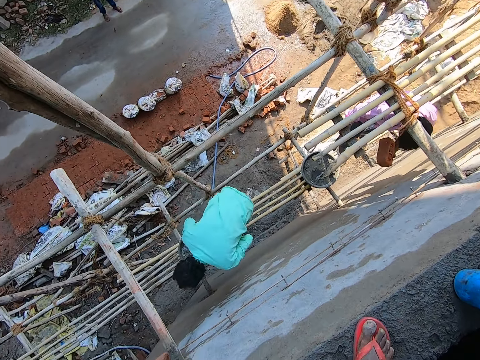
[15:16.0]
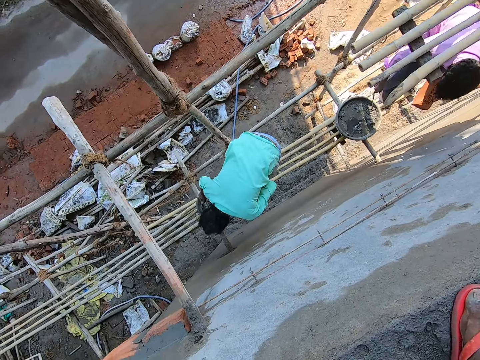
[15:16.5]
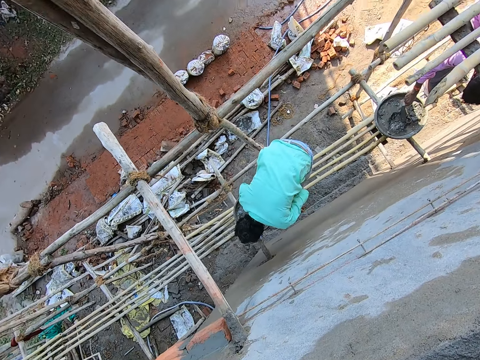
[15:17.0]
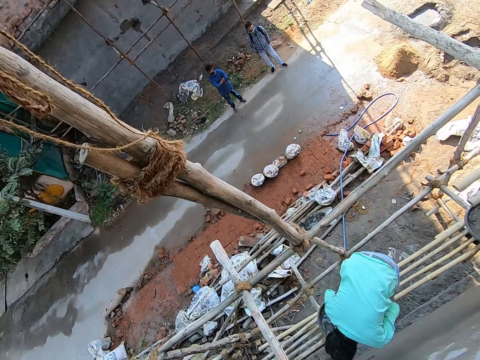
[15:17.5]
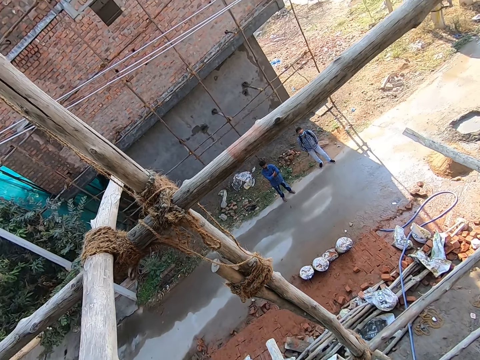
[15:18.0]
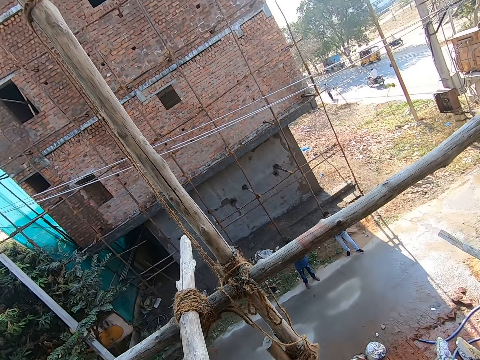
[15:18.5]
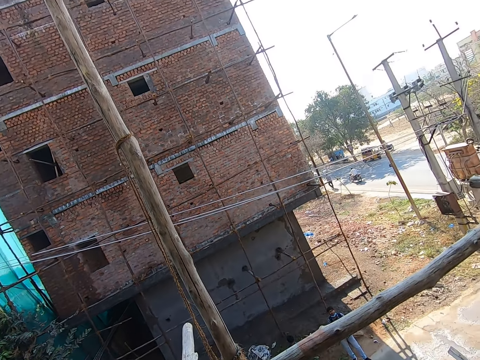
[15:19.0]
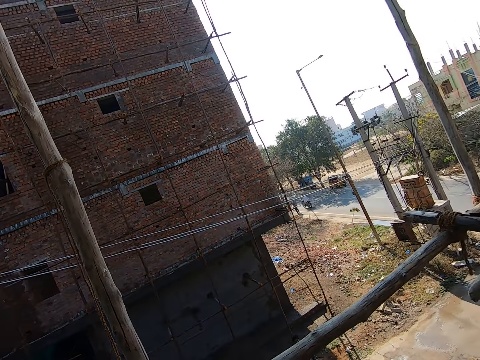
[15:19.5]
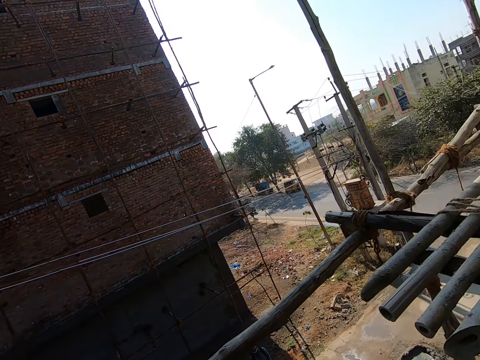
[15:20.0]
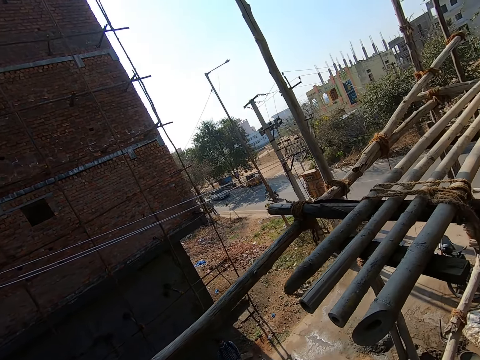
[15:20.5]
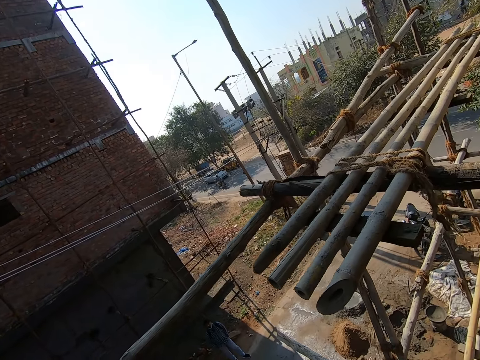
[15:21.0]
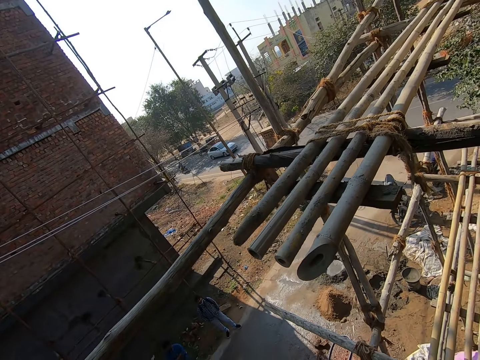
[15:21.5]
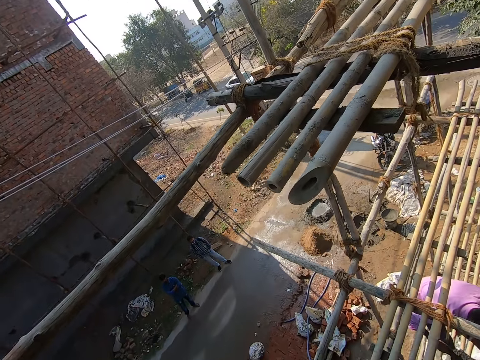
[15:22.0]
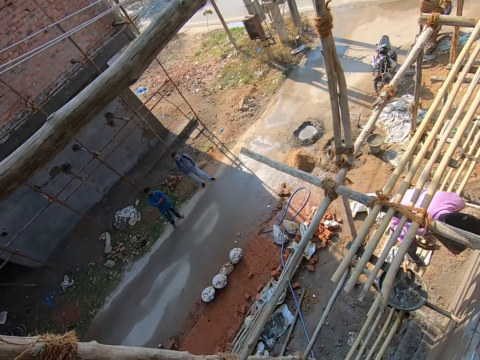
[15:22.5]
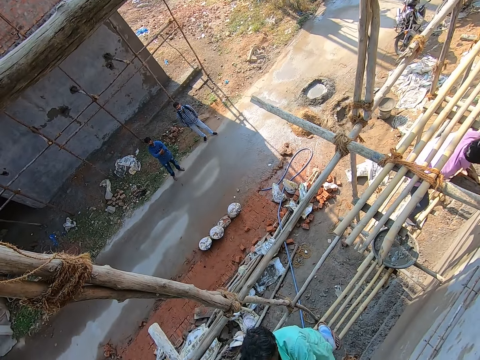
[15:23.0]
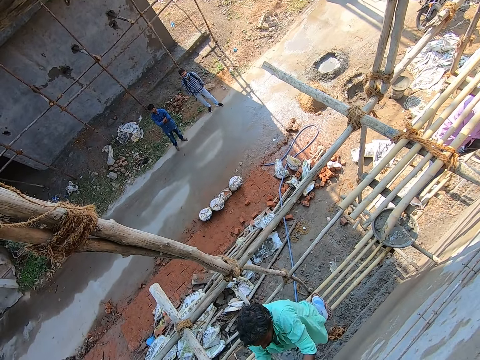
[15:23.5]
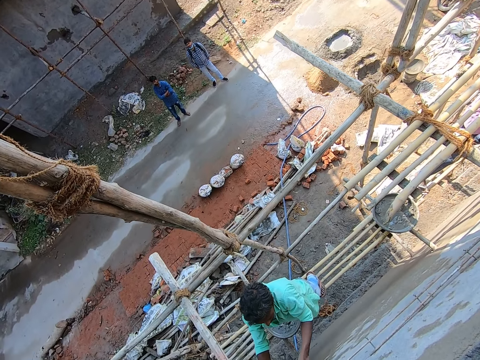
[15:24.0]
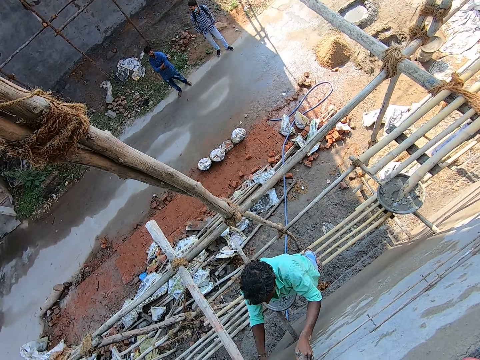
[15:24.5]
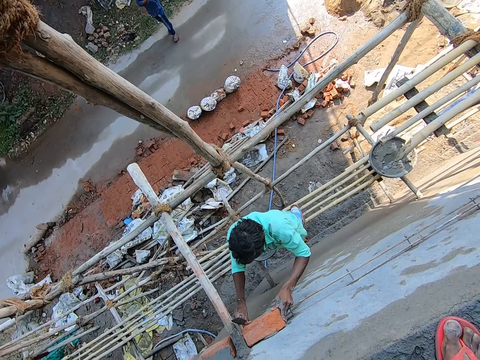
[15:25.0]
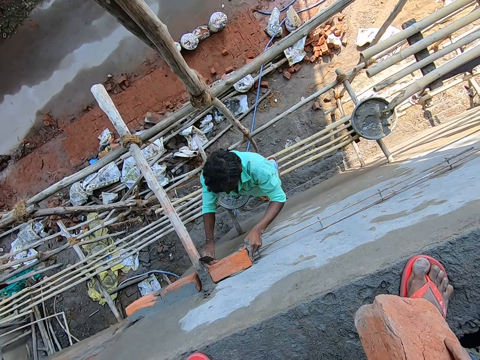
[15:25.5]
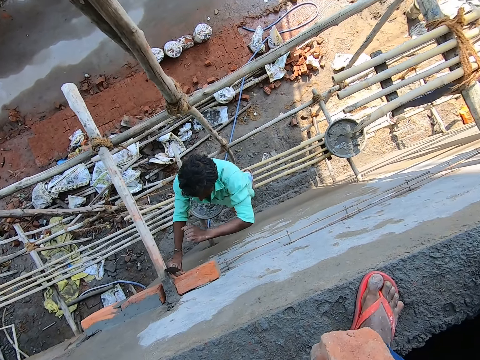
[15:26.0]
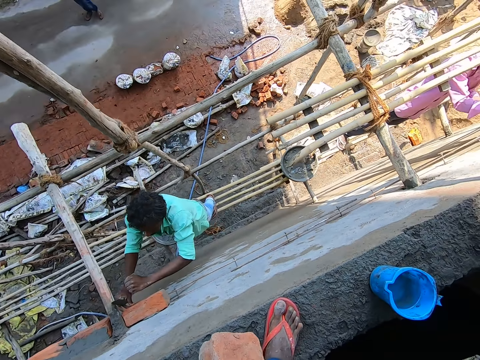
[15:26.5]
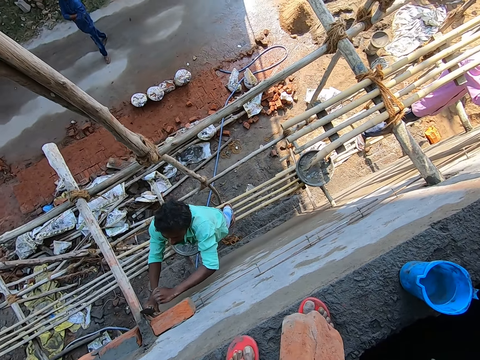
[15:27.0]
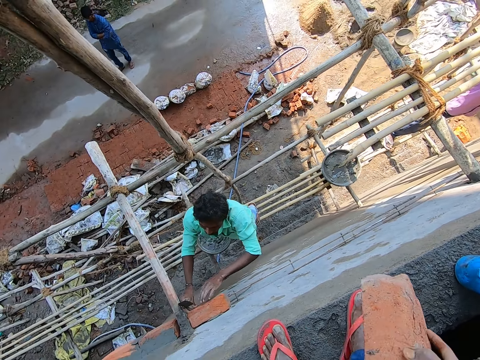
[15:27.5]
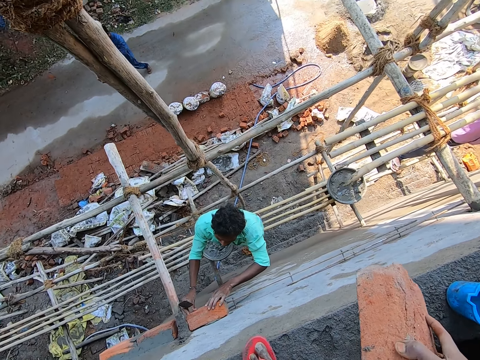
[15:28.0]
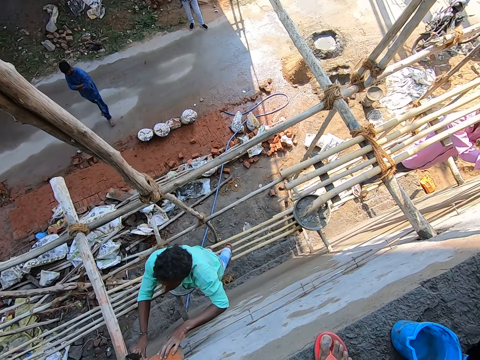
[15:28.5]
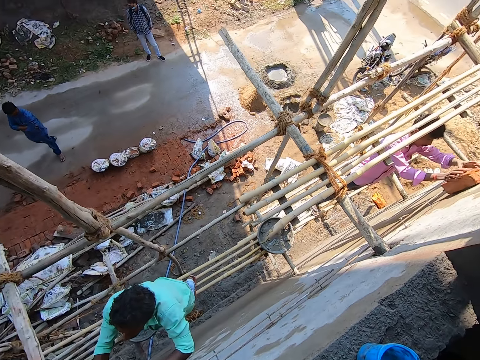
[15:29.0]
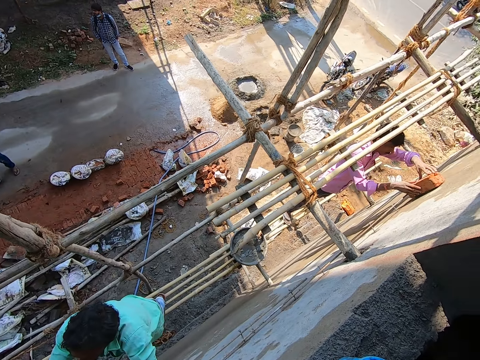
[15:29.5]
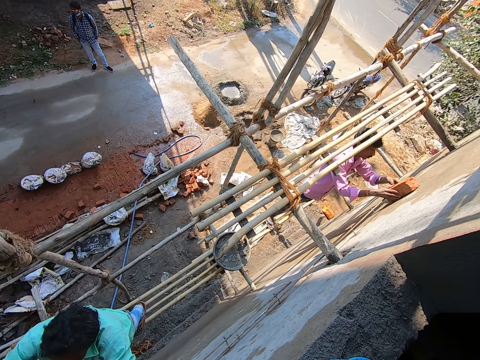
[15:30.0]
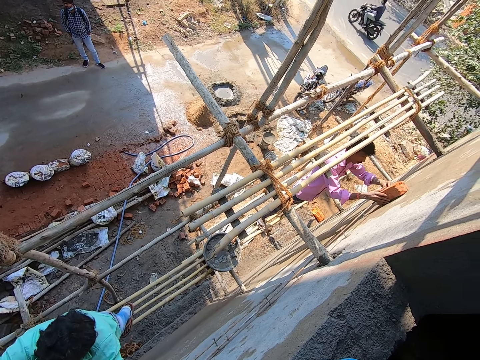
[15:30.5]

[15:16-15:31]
A man scoops concrete using a trowel. Another man scoops the concrete using a trowel. The camera wearer stares at the road. The other man sticks the brick on the wall. The first man sticks the brick on the wall. The camera wearer holds a brick with his right hand.

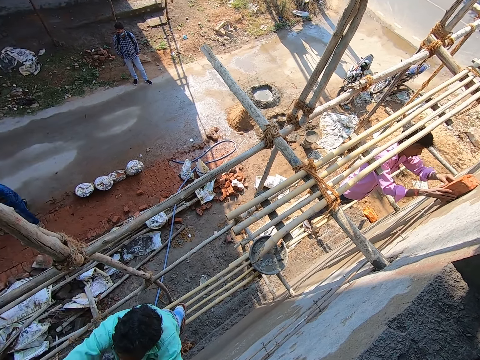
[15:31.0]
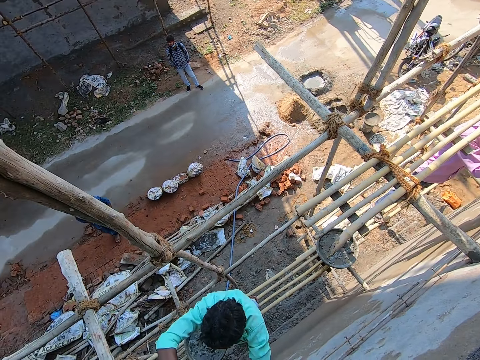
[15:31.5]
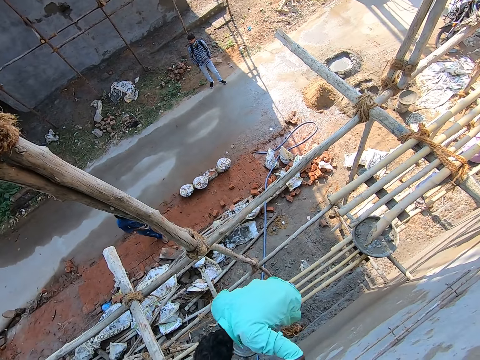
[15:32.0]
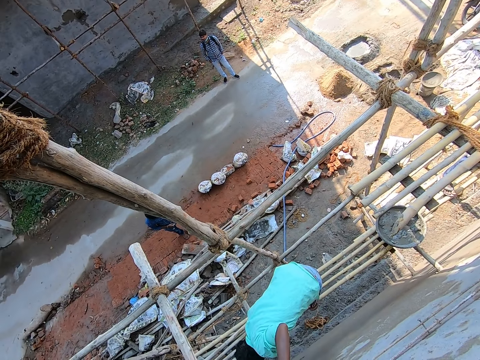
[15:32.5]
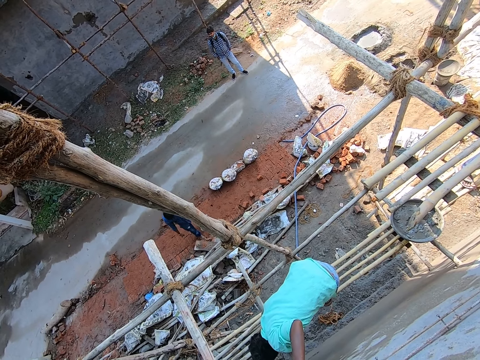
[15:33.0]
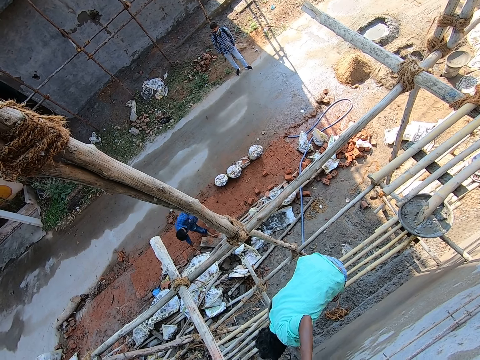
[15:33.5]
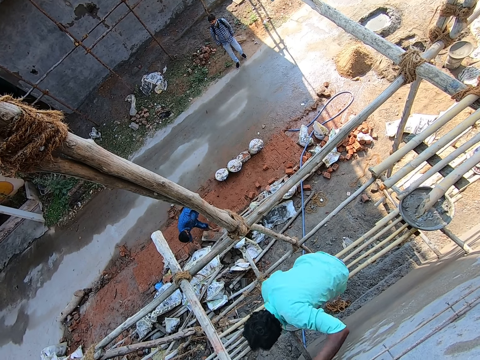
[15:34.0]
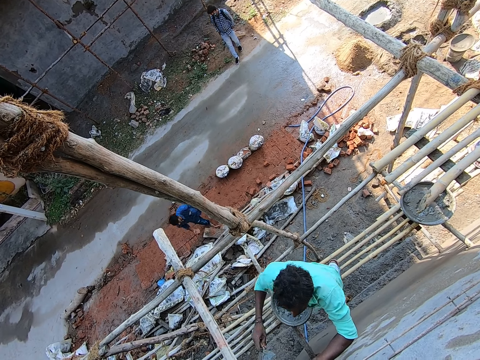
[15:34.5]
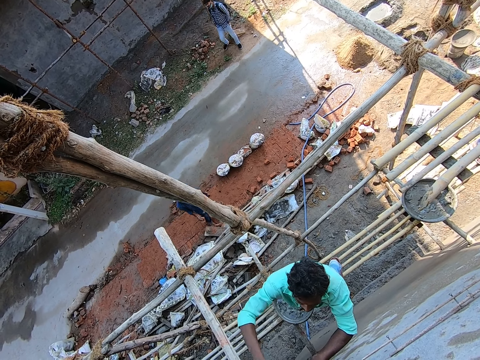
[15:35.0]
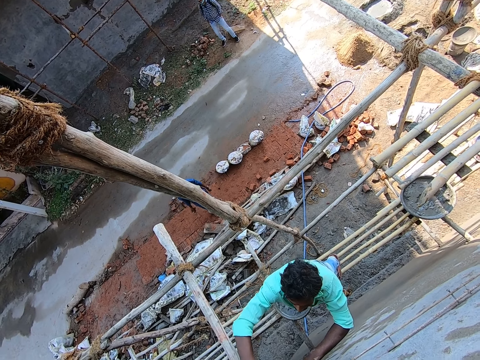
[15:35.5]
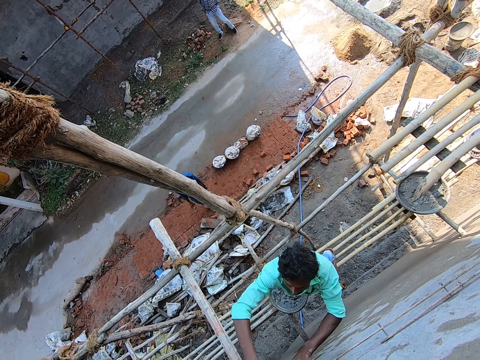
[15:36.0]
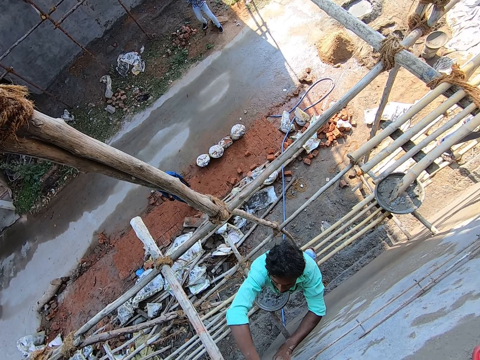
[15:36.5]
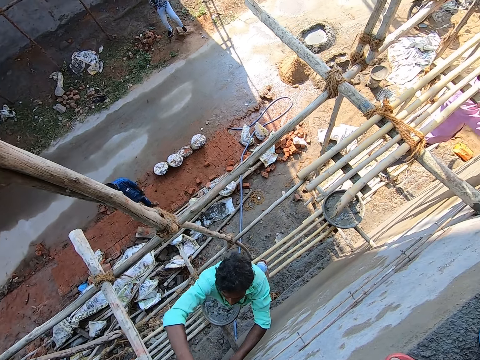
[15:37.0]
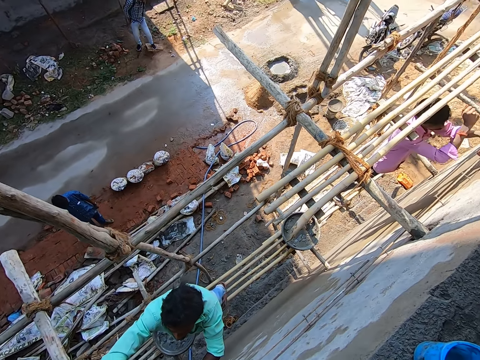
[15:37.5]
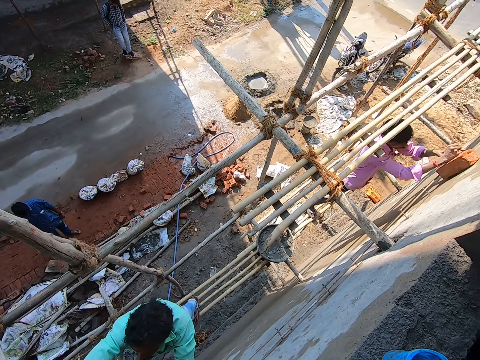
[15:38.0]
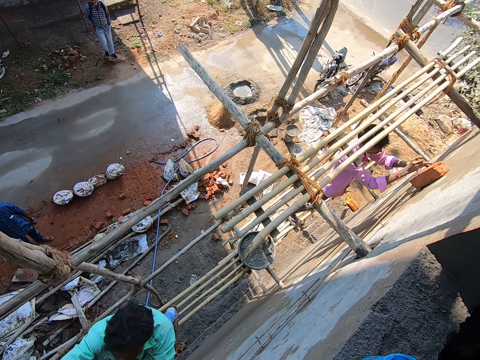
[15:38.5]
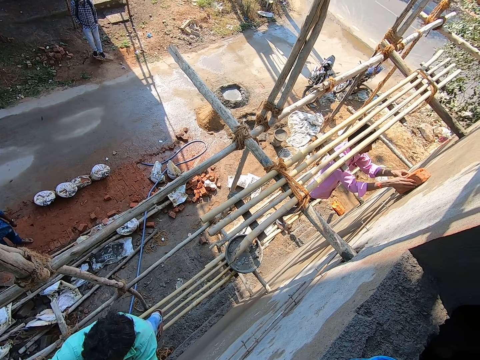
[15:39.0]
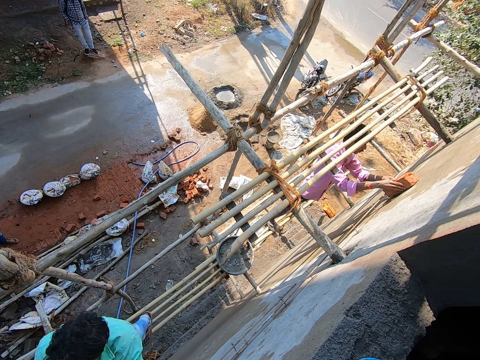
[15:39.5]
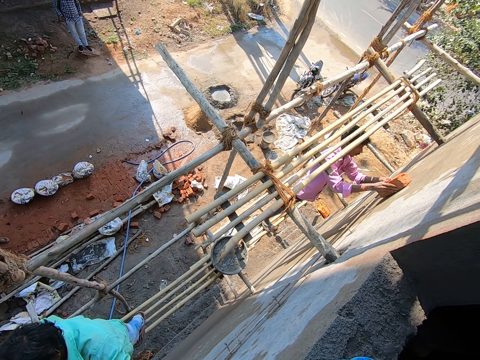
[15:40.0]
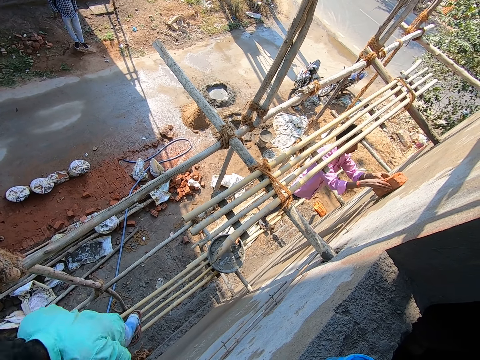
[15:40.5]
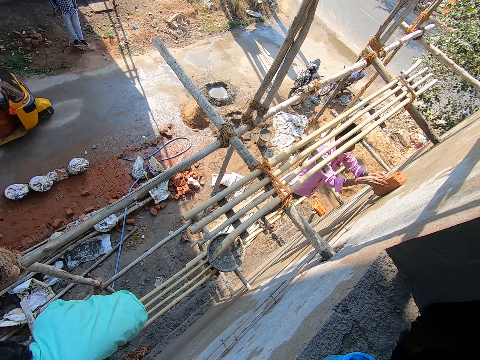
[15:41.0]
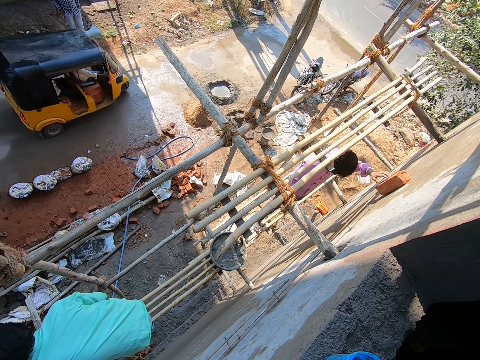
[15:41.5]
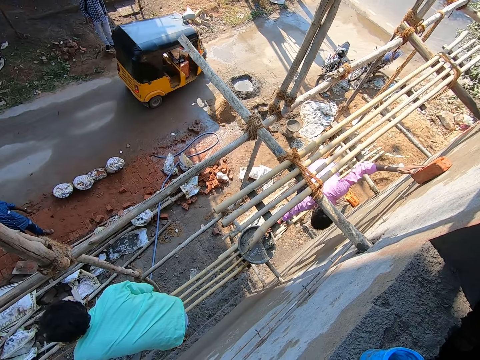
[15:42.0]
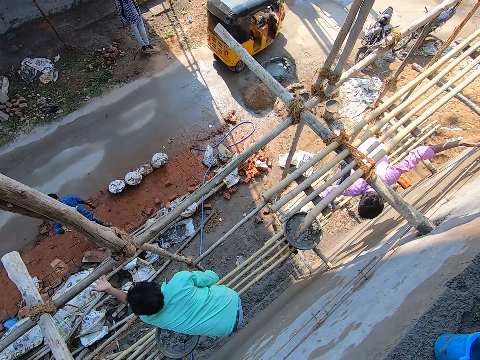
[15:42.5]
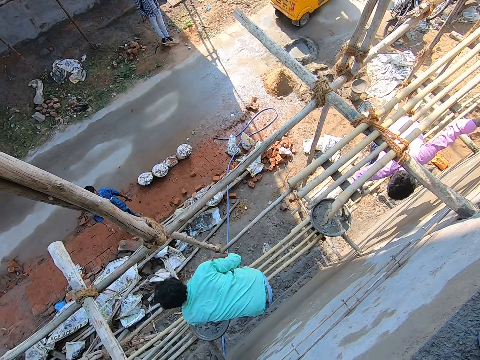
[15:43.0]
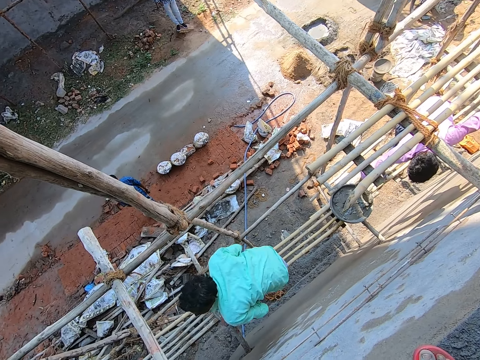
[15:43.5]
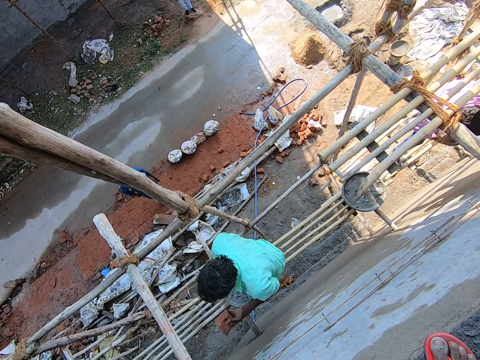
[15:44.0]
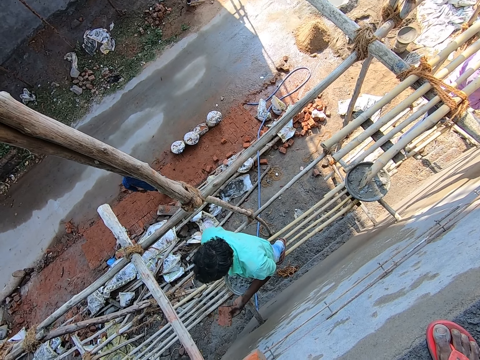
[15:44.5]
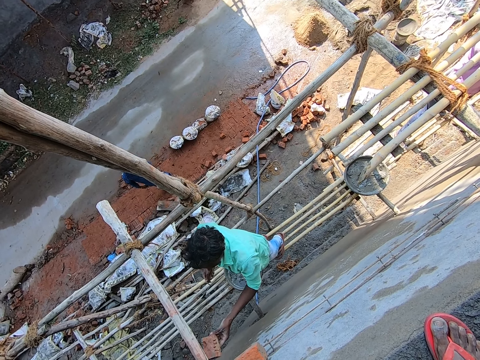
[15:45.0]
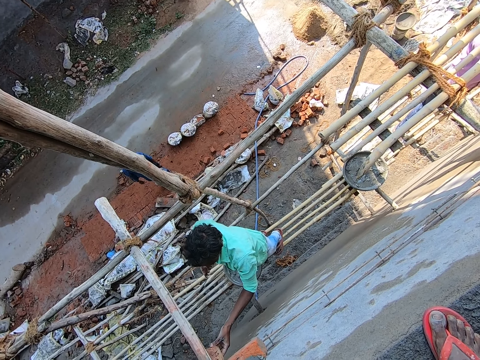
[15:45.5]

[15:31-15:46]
A man scoops concrete using a trowel and applies the concrete on the wall. The camera wearer stares at the road. Another man scoops the concrete using a trowel and applies the concrete on the wall.
